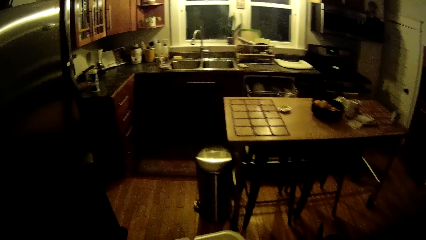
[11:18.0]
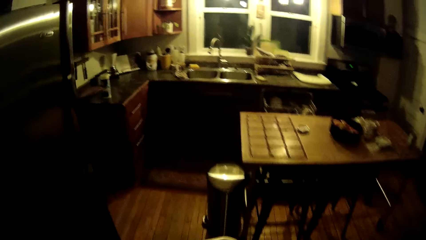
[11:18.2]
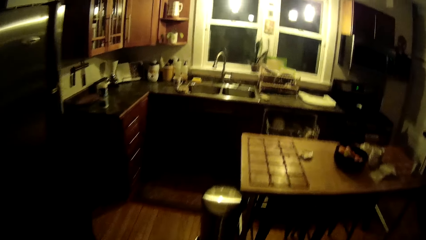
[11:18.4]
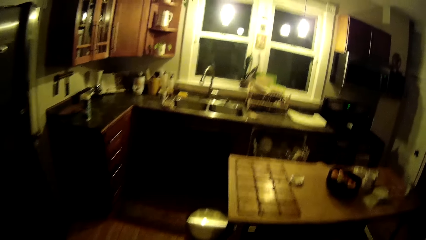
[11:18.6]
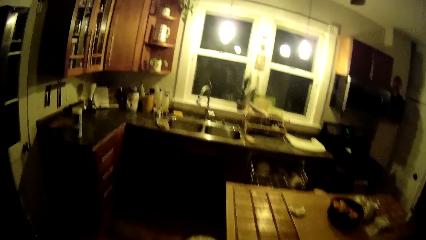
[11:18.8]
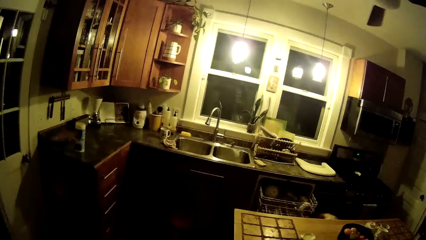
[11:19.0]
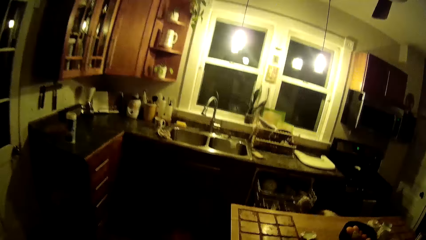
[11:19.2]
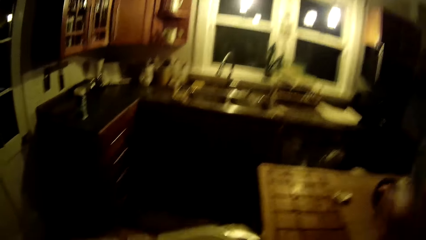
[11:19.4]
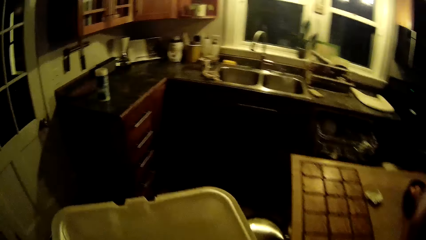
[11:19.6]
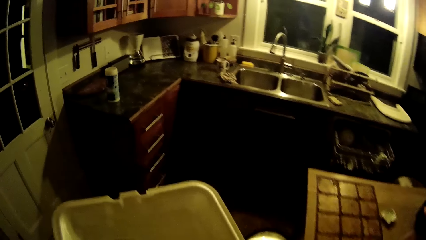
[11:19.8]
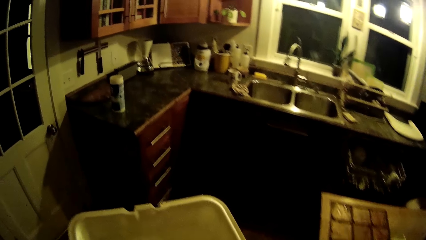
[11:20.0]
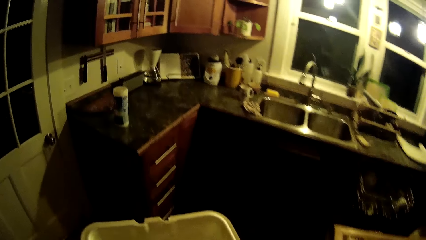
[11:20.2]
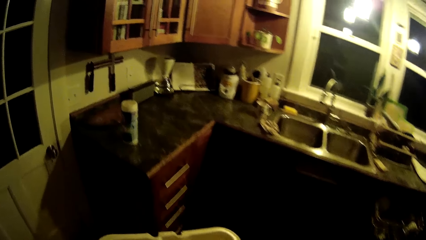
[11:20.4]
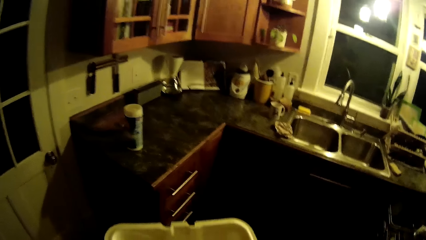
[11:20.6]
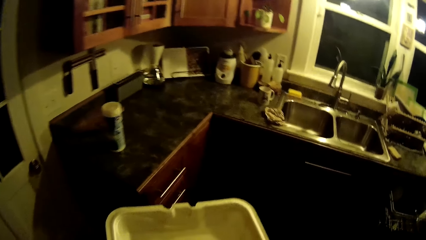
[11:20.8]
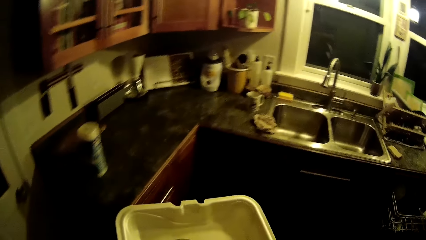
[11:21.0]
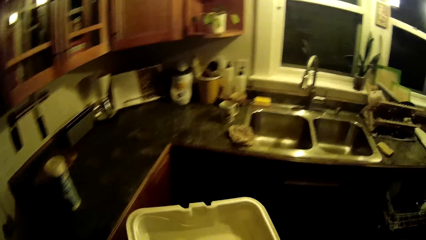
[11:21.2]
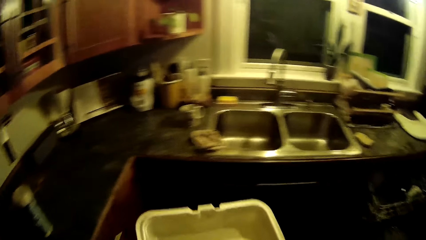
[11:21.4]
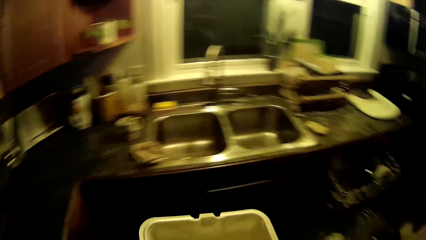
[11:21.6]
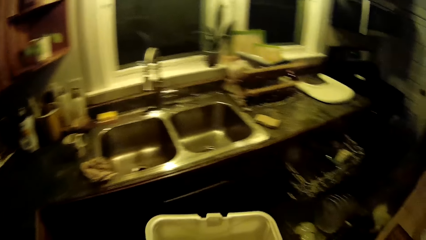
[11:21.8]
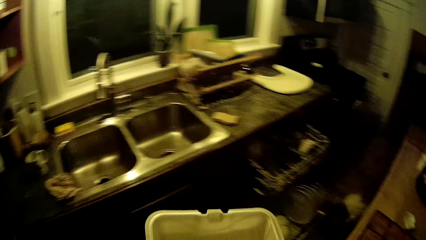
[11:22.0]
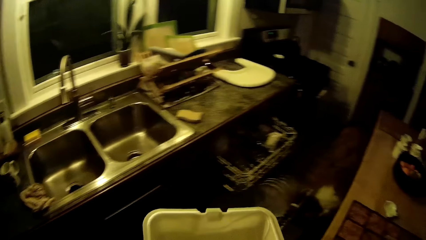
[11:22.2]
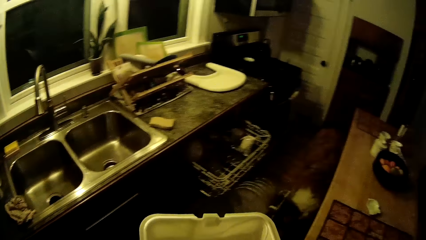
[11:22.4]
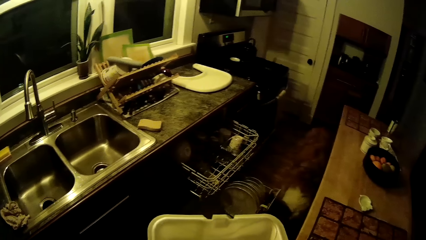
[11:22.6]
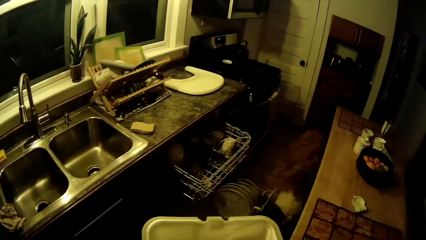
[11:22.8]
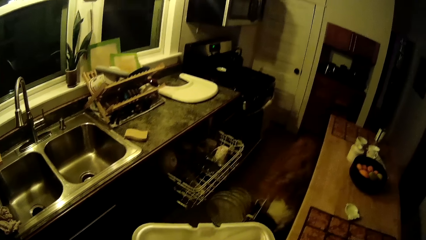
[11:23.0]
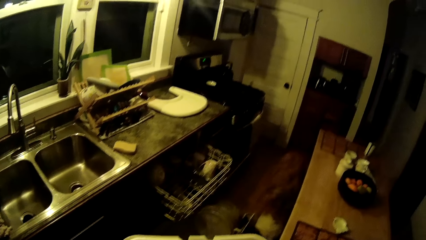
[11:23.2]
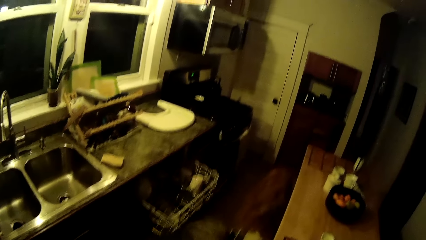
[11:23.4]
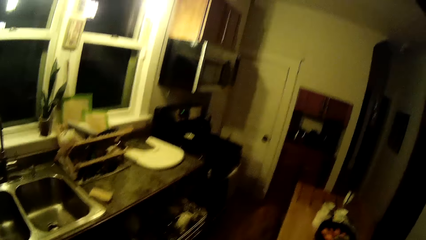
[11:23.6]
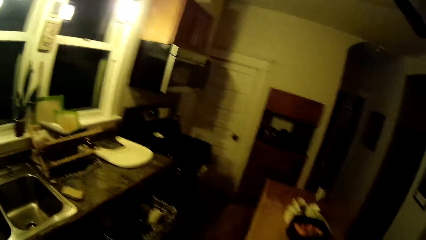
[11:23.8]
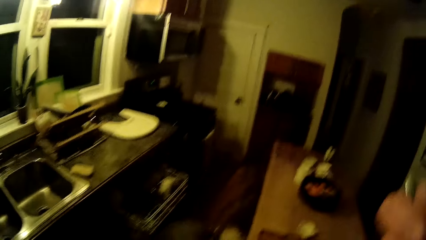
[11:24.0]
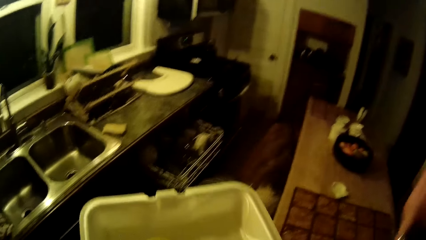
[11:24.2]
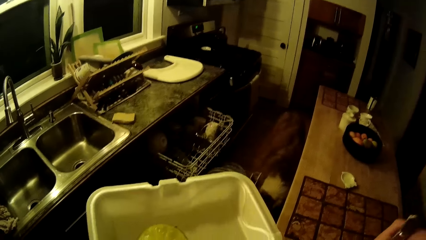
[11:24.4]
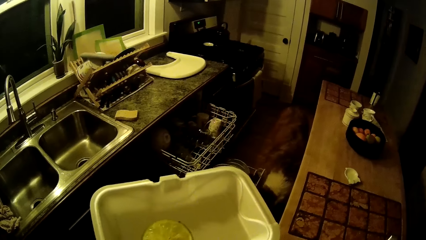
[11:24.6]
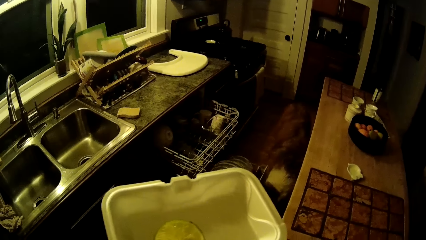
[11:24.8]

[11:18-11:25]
The camera wearer looks around. They raise the spoon. They look at the dish.

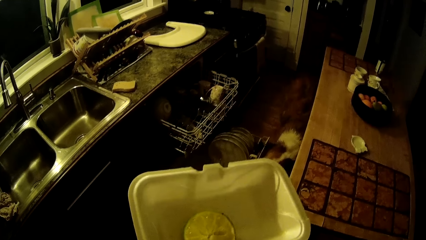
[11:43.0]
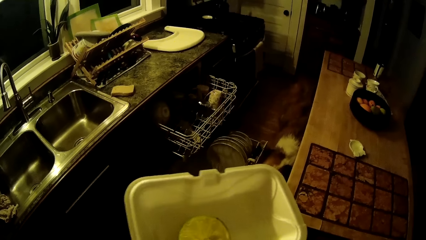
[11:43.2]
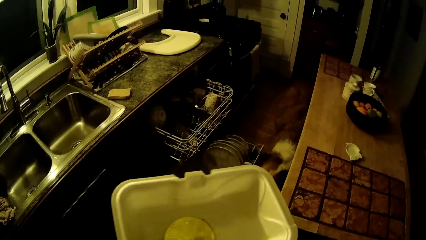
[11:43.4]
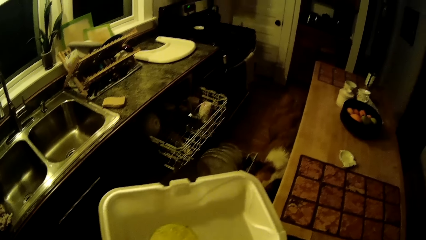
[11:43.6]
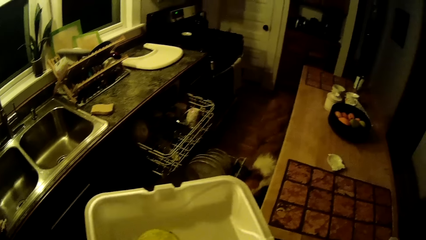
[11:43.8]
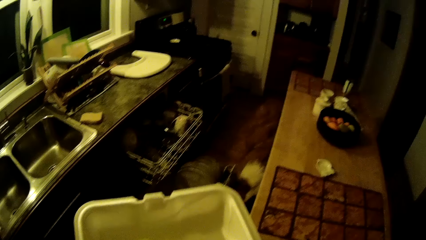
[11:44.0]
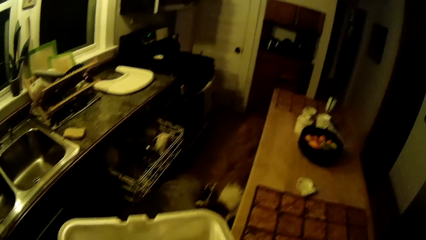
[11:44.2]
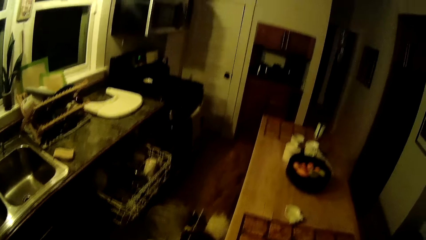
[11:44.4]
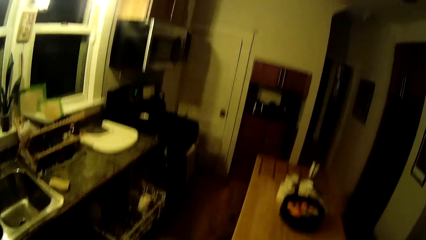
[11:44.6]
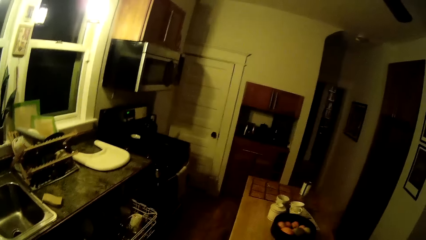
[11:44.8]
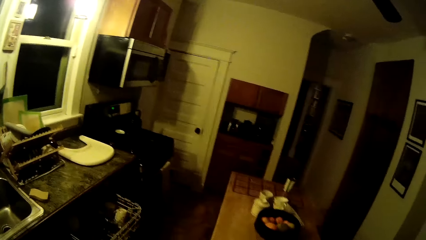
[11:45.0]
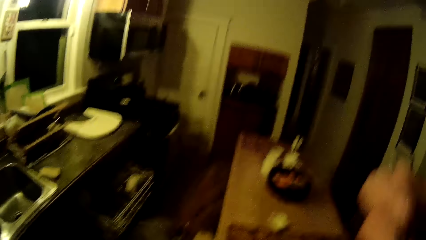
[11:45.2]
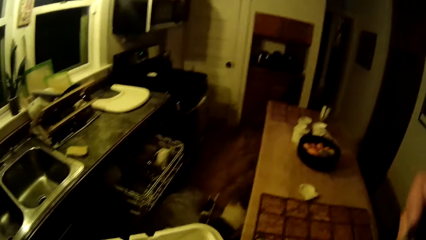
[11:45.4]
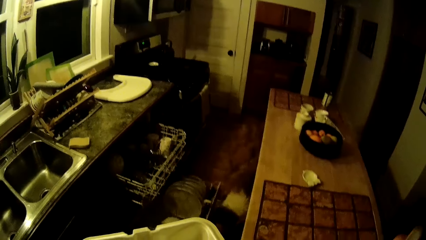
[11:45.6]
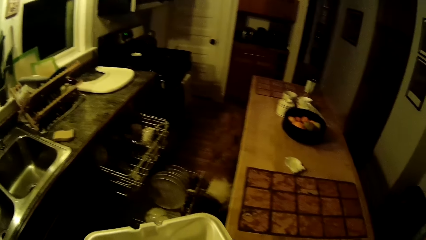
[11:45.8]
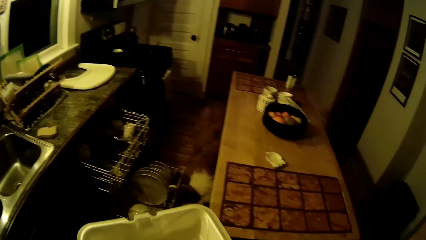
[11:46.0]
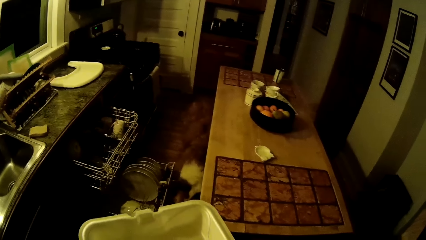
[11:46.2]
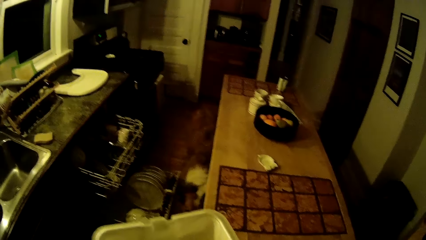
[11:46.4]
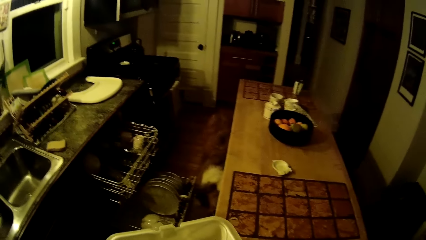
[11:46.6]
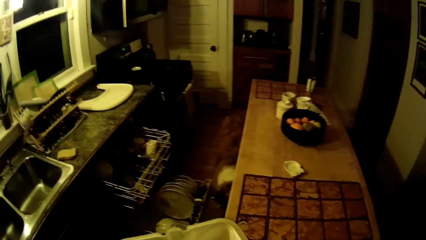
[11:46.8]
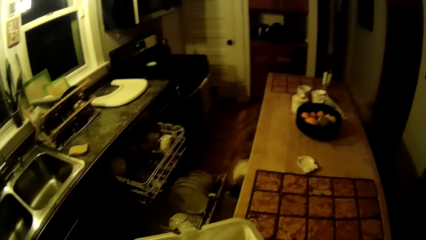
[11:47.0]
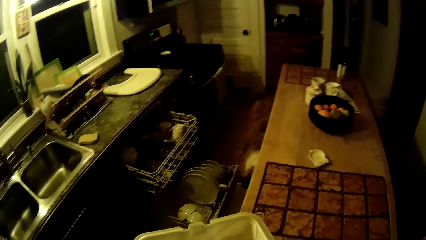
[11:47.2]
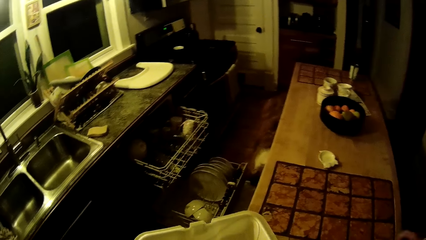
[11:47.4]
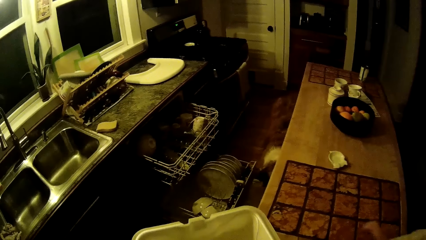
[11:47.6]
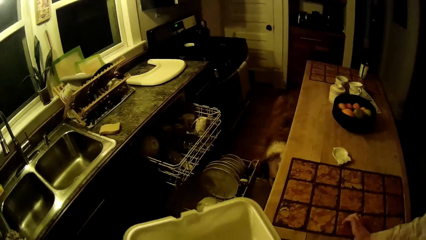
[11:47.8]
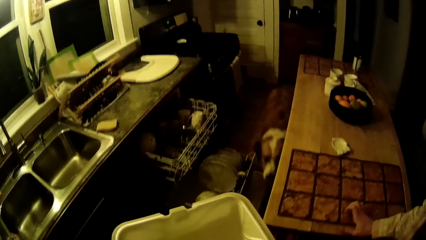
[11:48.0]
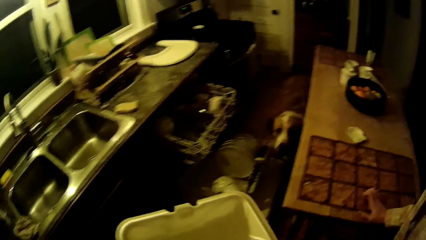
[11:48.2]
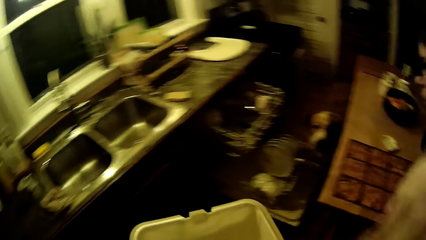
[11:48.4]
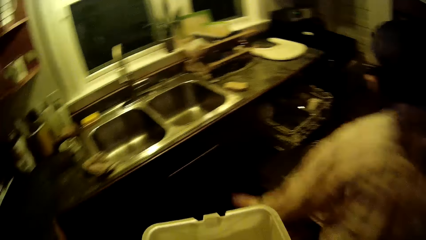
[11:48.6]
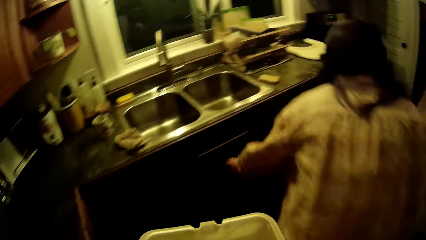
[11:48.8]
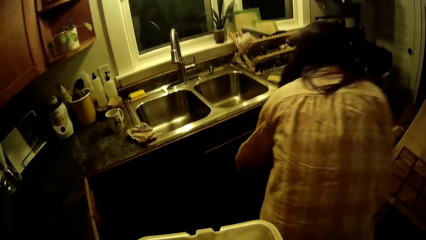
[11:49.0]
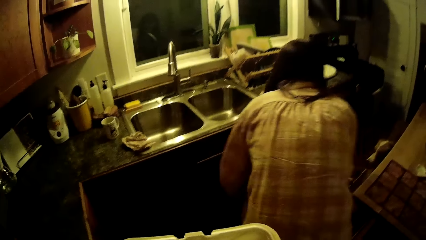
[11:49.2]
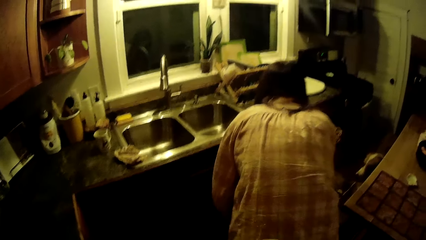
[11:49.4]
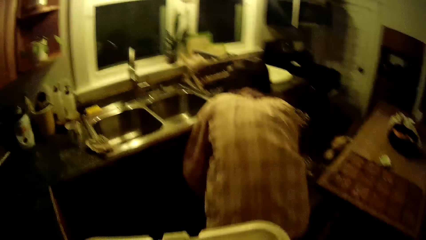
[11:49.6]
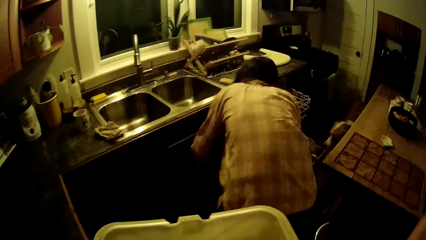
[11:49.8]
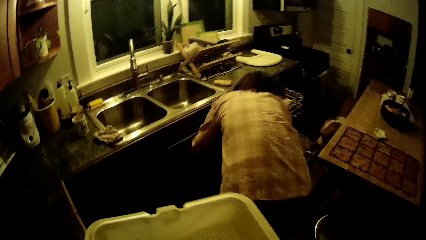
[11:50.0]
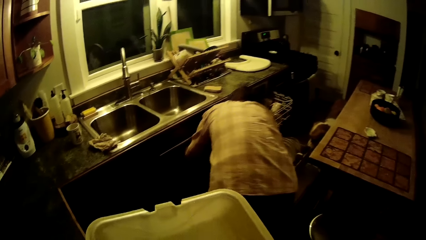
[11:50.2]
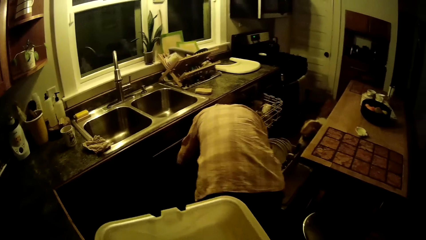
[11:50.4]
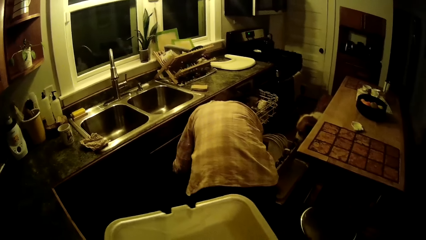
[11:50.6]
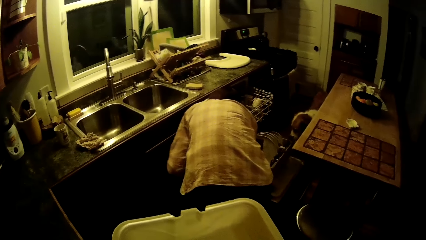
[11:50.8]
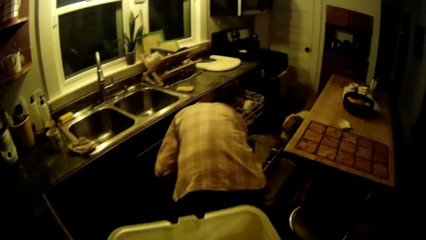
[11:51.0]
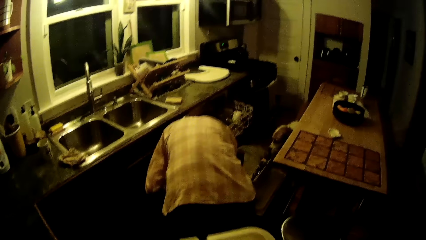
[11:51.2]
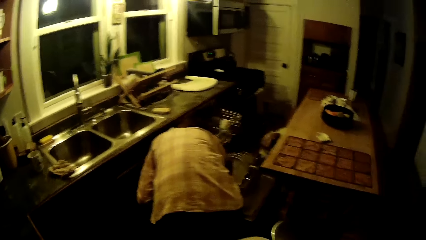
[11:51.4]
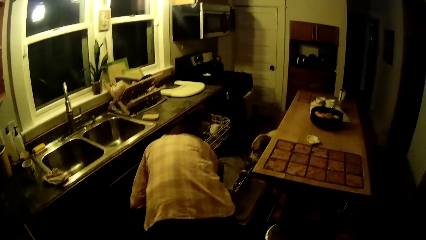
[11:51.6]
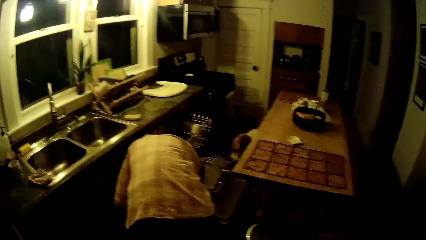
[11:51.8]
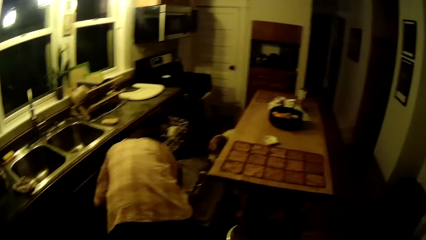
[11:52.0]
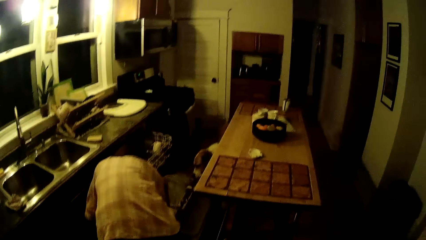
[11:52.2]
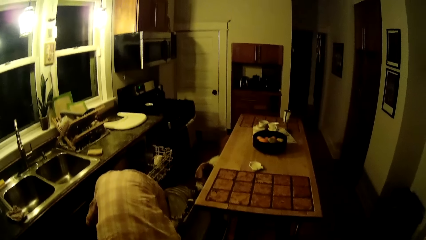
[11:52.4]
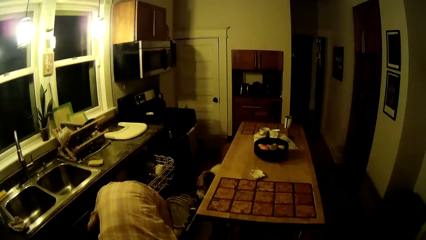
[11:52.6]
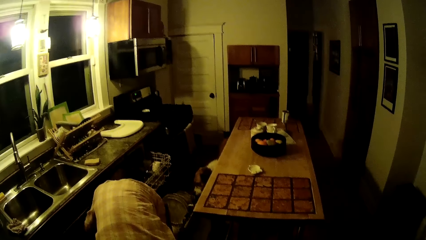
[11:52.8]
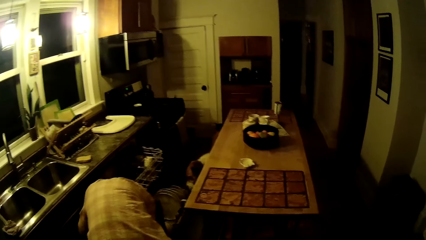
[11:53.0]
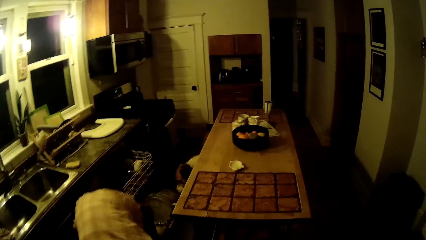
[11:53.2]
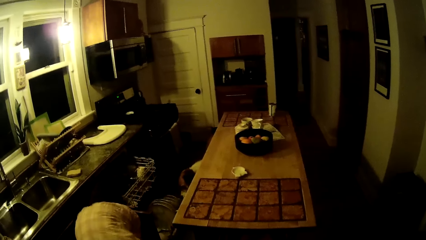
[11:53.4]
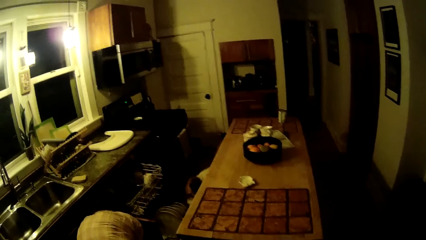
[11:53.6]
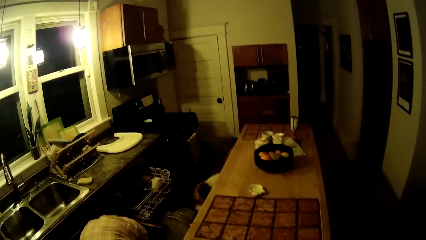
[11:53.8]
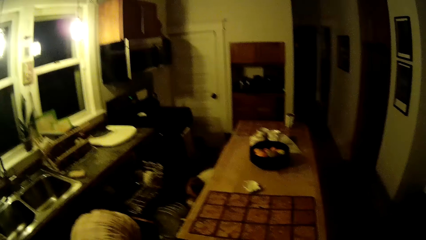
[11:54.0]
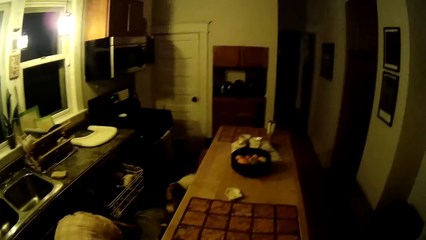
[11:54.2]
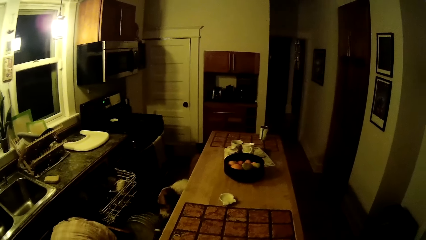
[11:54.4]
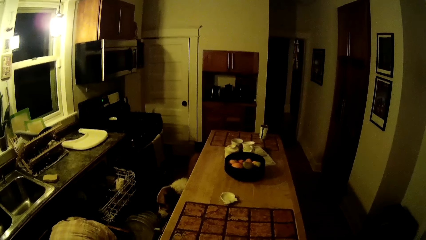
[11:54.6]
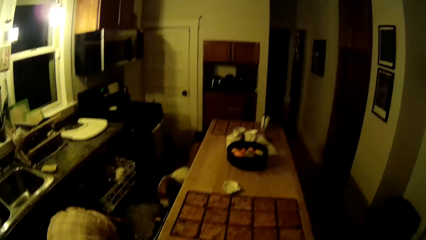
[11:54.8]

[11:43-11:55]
The camera wearer looks around. A woman places her right hand on a table. The woman holds the counter top, walks to the sink cabinet, opens the cabinet and searches the cabinet. The camera wearer looks at the woman. They walk to the counter top.
